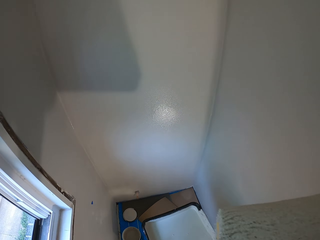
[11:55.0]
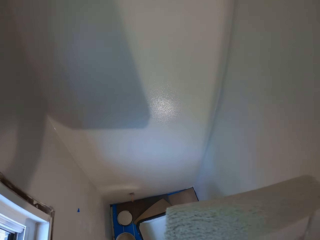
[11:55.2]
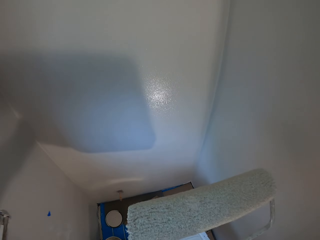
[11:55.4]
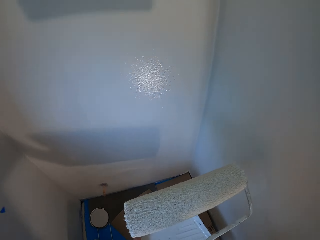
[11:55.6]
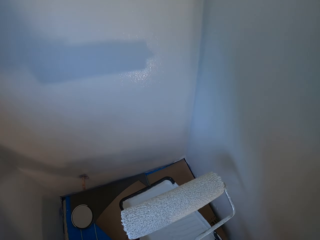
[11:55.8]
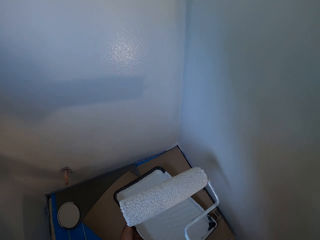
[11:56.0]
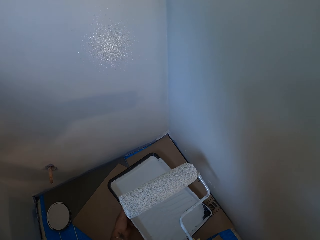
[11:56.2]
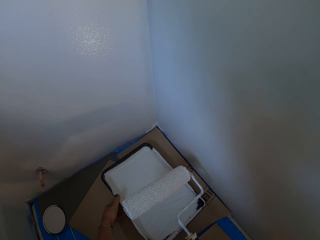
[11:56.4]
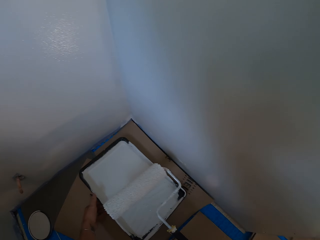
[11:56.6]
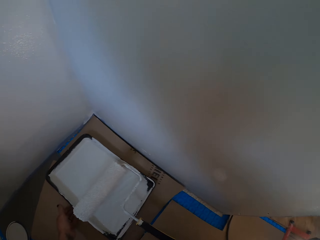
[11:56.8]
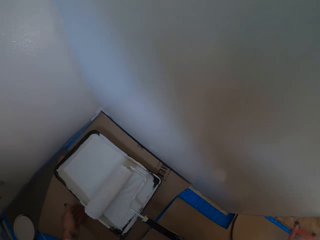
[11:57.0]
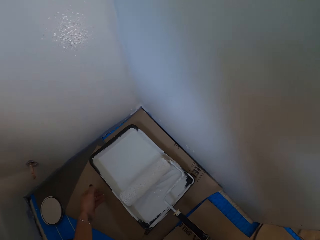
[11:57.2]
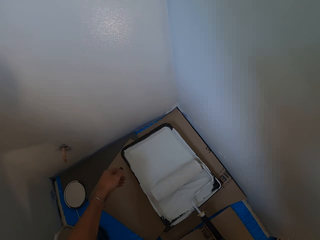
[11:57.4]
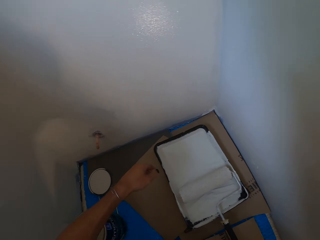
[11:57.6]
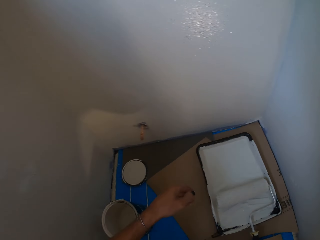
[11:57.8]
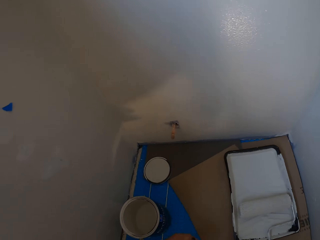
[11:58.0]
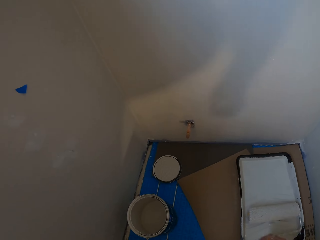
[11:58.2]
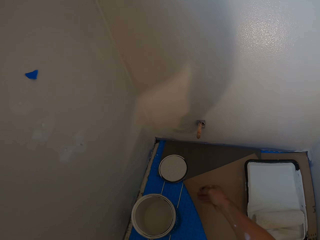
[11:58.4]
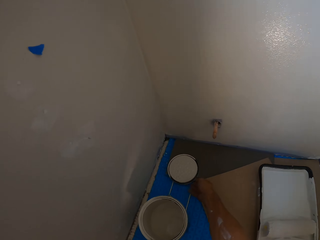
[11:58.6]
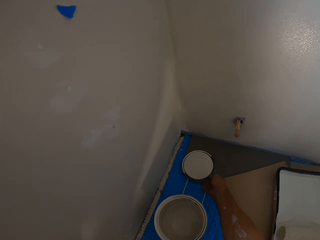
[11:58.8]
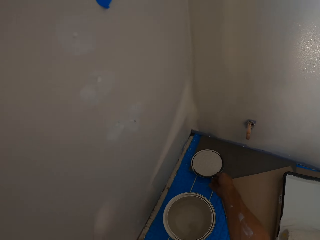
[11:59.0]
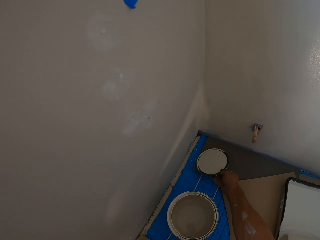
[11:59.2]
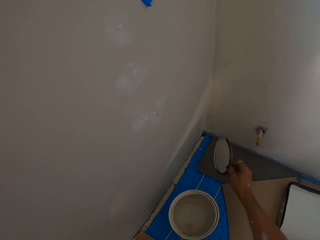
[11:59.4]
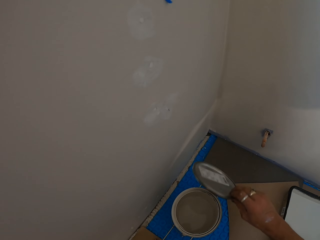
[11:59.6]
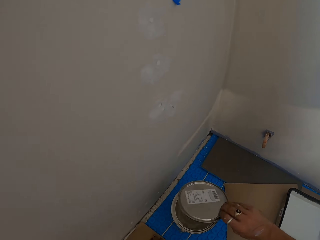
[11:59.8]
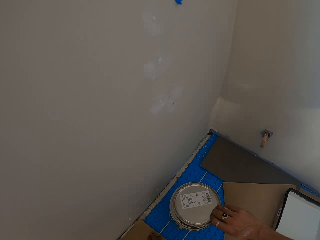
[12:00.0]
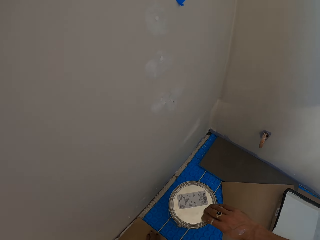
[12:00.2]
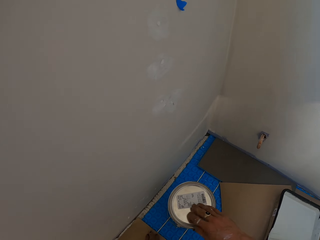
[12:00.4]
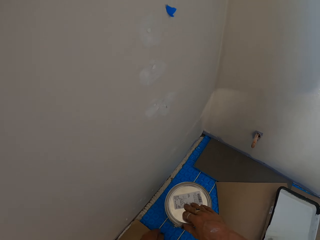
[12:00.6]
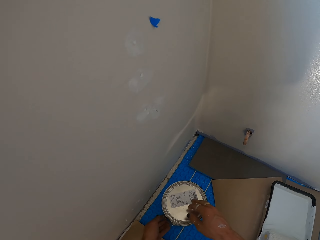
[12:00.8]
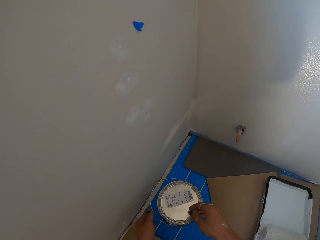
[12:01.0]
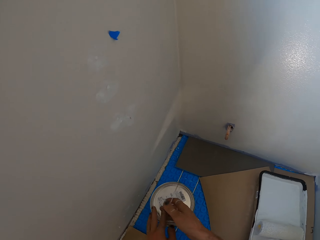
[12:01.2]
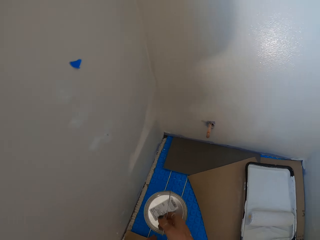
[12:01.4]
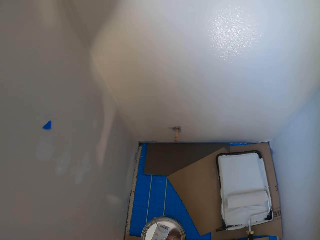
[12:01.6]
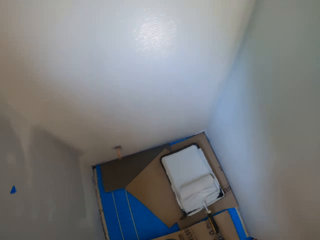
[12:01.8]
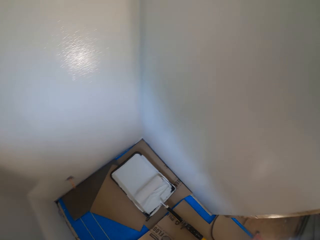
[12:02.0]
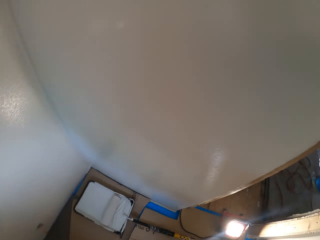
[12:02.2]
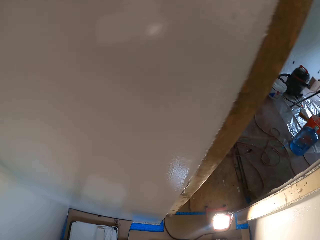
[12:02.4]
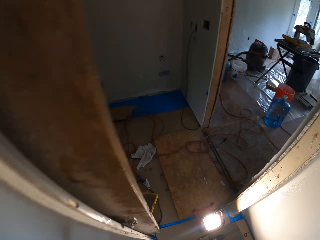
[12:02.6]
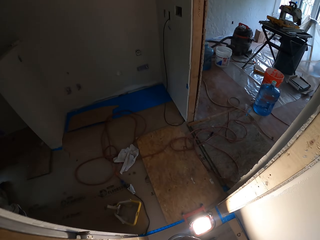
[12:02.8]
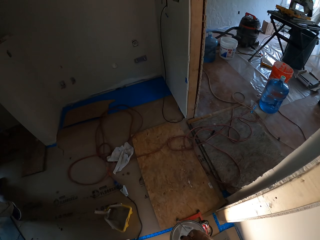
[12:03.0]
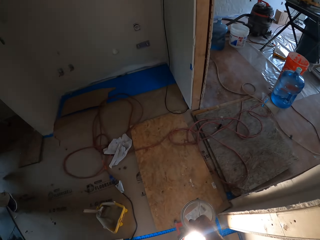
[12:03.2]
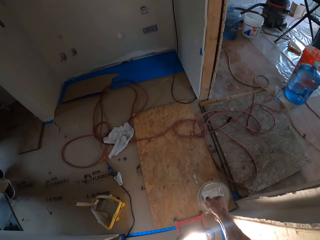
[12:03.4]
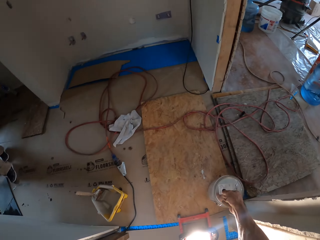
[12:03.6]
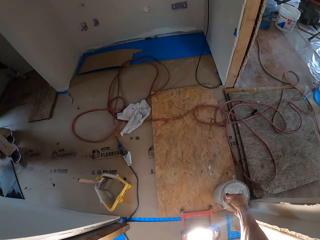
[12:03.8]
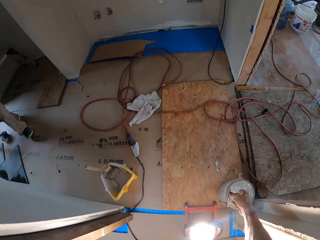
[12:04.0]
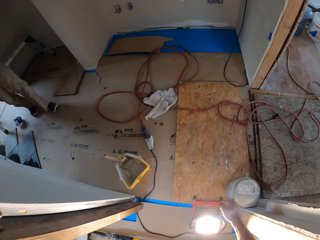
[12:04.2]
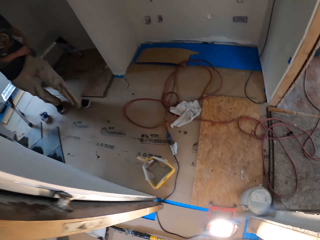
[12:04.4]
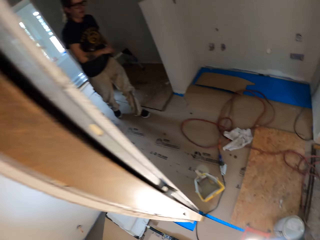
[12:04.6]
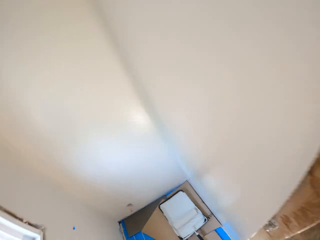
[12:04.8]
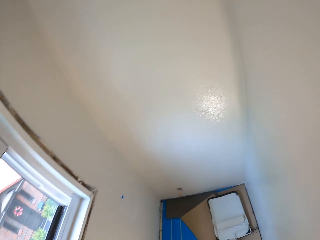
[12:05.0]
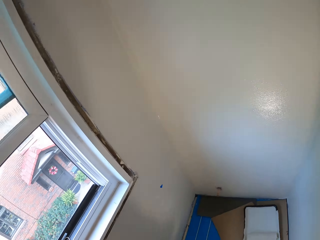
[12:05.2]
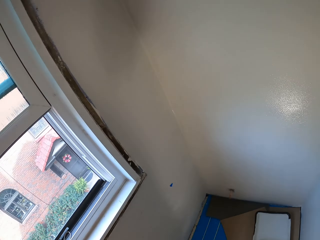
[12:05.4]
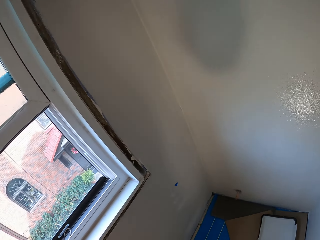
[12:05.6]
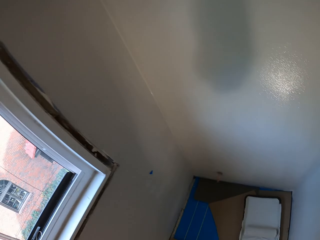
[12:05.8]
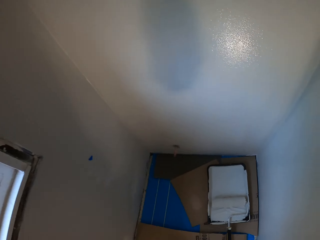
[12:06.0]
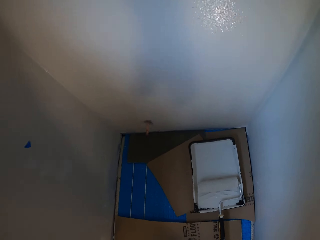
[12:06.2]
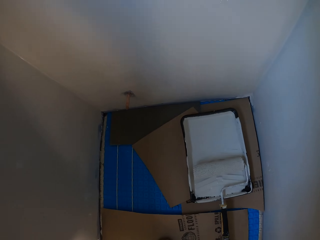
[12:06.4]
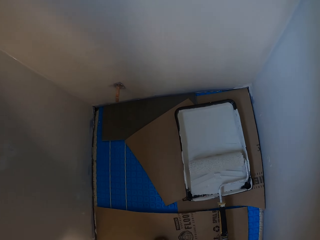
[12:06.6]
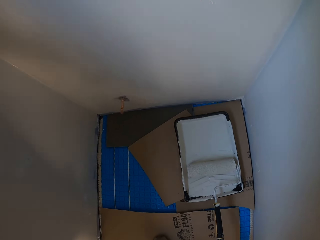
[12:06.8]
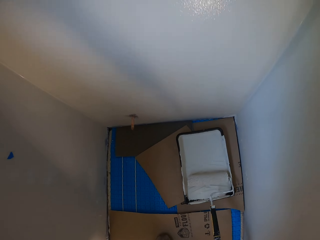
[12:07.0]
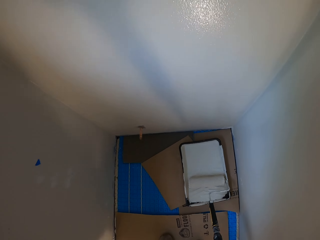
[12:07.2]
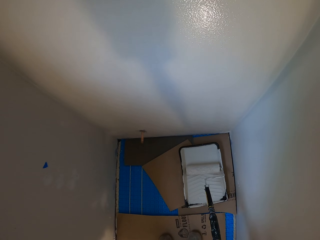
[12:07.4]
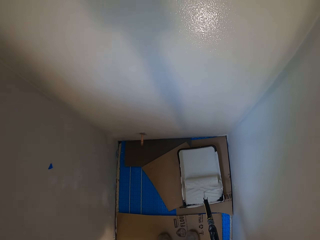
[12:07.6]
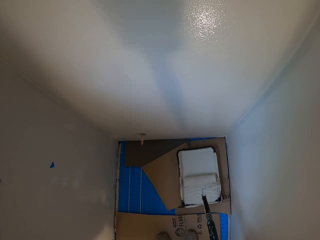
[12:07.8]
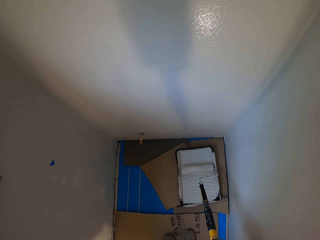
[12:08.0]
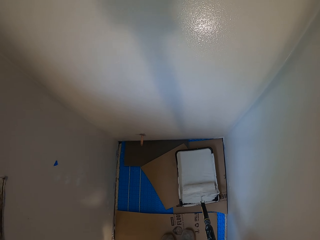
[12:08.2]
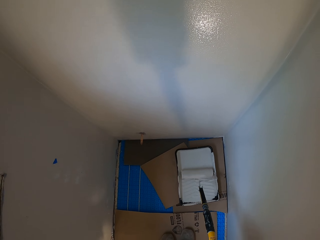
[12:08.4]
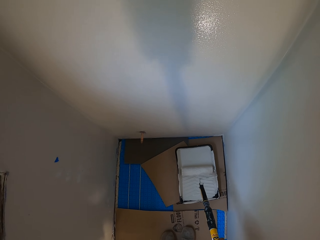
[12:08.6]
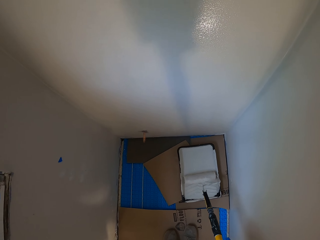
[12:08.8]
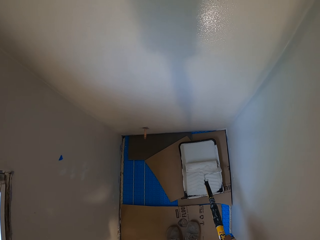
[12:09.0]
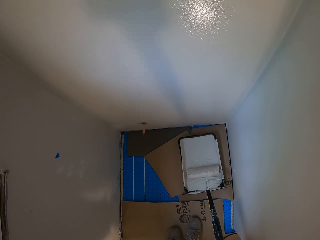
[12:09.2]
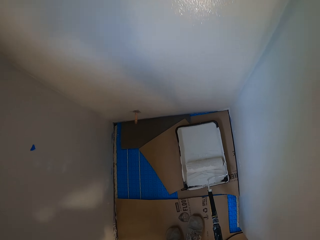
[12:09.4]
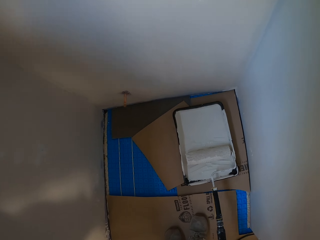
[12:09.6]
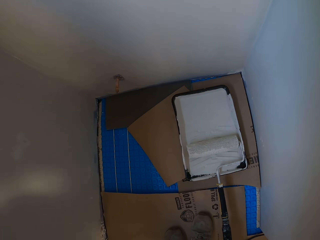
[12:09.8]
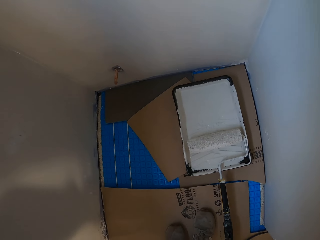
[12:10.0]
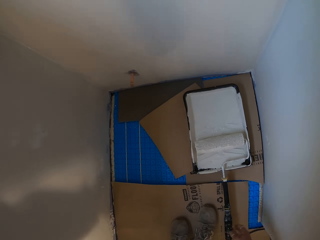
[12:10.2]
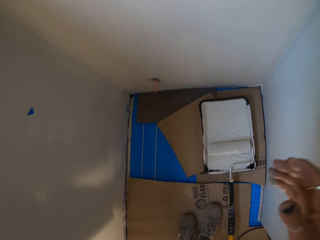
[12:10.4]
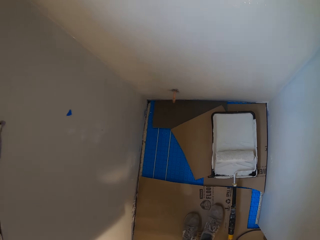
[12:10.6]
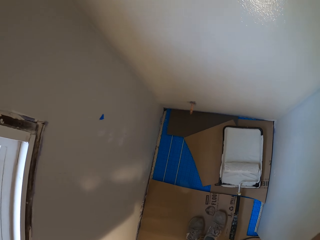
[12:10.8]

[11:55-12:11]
The camera wearer walks around. They put the paint can down. They place the roller brush on top of the paints. They take a lid of the paint can. They close the paint can with the lid. They carry the paint can. They walk around. They place down the paint can. They pick up the roller brush. They apply the paints on the roller brush.
